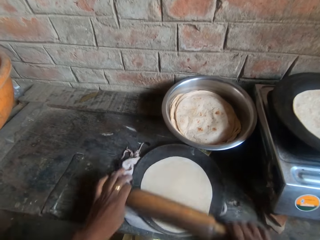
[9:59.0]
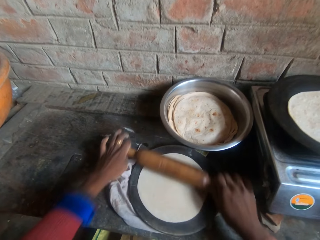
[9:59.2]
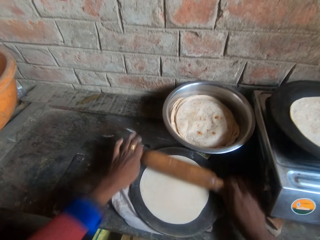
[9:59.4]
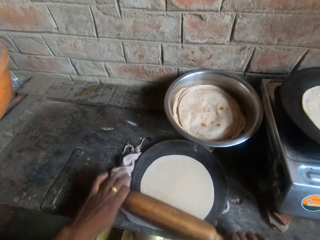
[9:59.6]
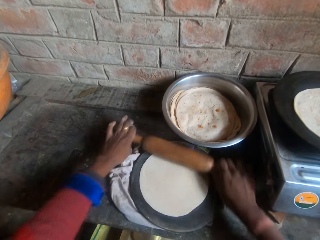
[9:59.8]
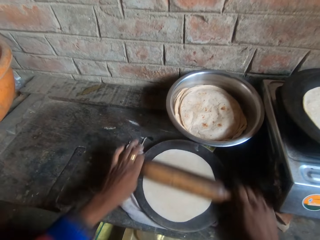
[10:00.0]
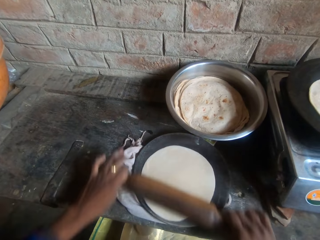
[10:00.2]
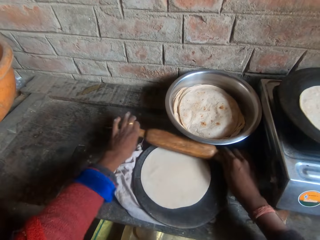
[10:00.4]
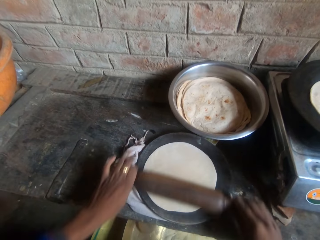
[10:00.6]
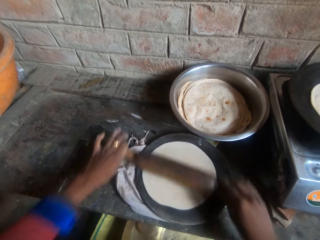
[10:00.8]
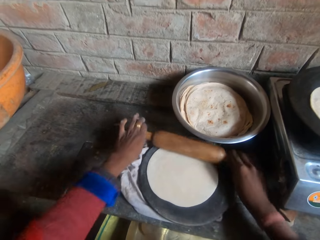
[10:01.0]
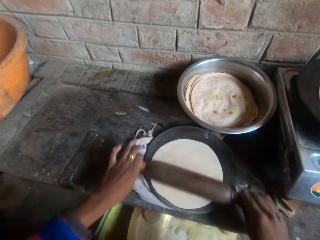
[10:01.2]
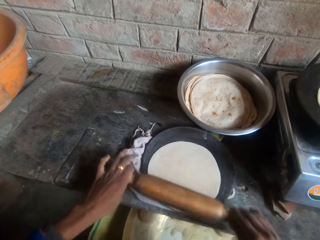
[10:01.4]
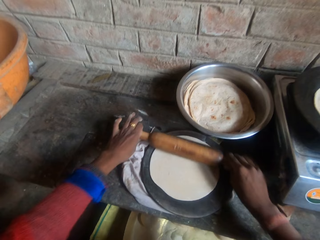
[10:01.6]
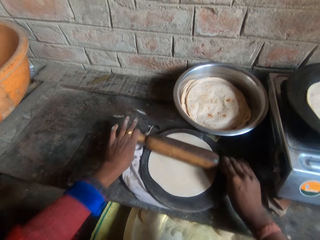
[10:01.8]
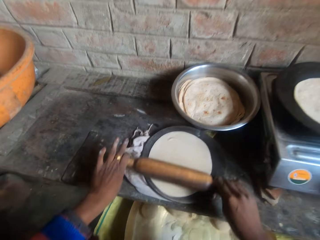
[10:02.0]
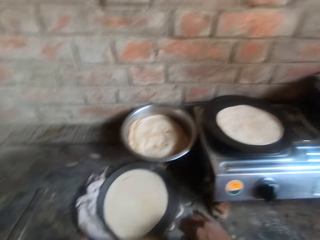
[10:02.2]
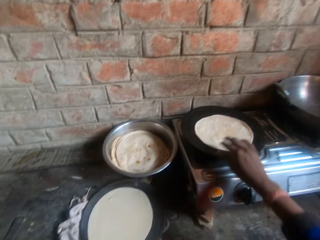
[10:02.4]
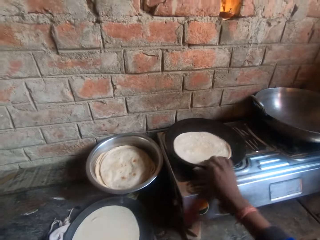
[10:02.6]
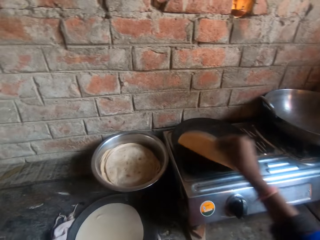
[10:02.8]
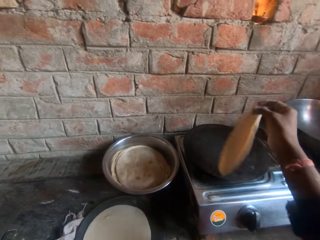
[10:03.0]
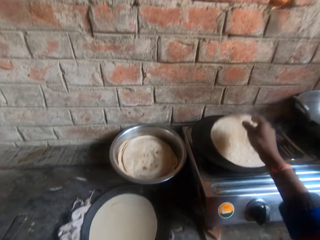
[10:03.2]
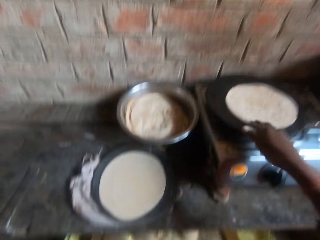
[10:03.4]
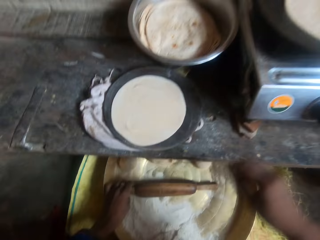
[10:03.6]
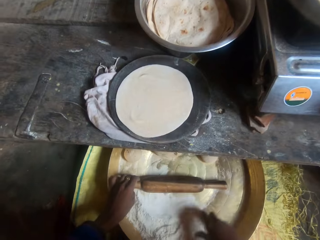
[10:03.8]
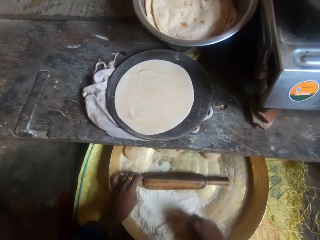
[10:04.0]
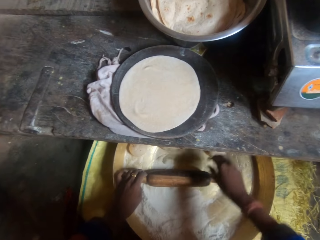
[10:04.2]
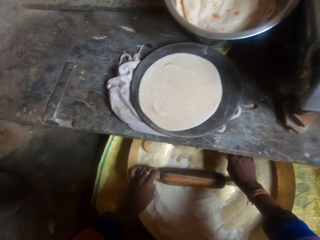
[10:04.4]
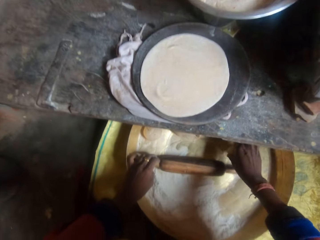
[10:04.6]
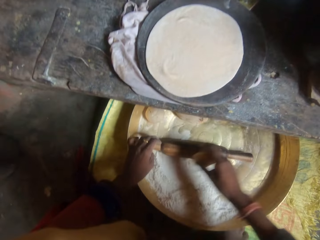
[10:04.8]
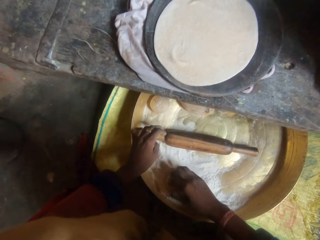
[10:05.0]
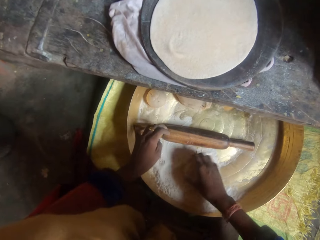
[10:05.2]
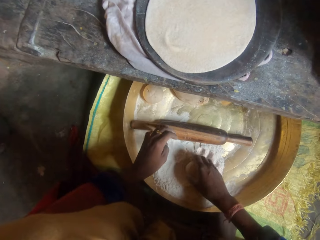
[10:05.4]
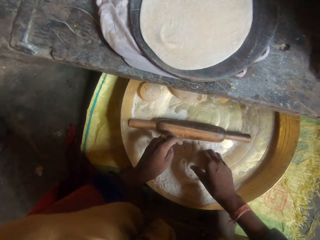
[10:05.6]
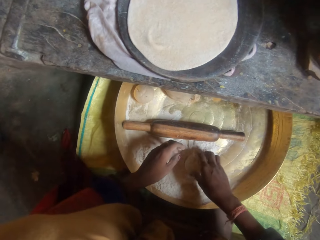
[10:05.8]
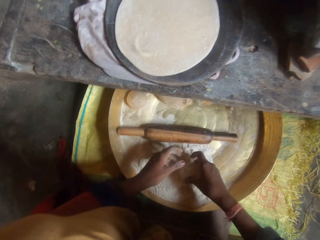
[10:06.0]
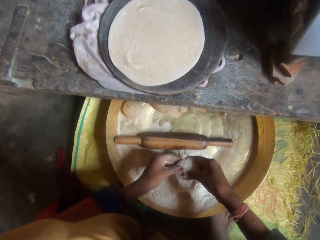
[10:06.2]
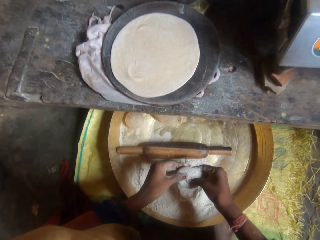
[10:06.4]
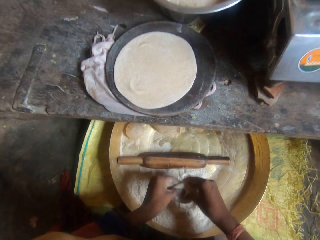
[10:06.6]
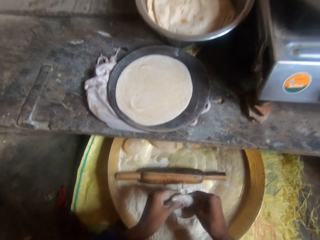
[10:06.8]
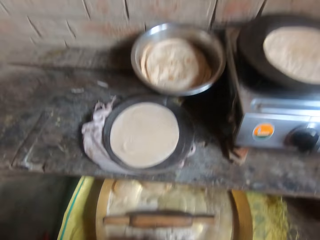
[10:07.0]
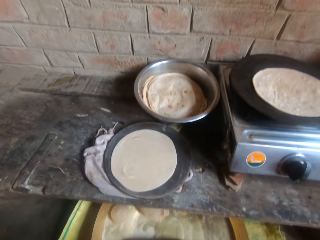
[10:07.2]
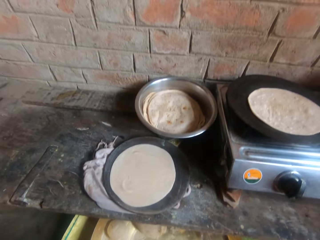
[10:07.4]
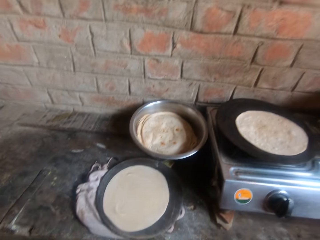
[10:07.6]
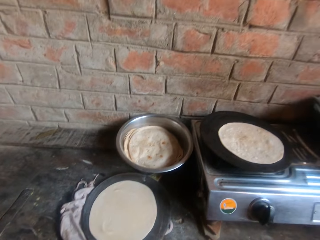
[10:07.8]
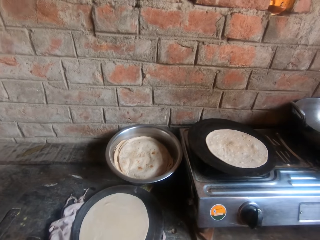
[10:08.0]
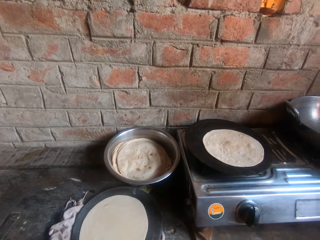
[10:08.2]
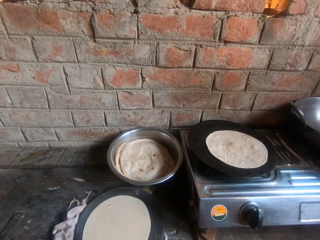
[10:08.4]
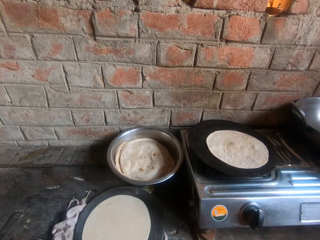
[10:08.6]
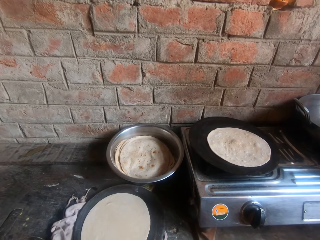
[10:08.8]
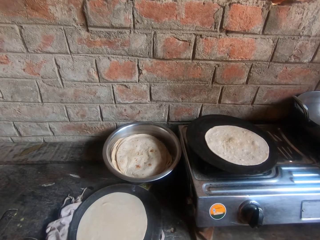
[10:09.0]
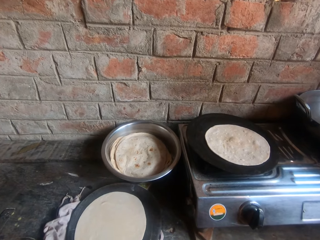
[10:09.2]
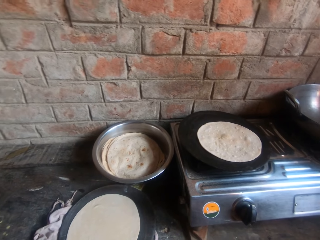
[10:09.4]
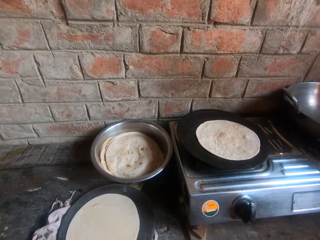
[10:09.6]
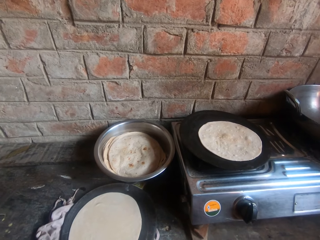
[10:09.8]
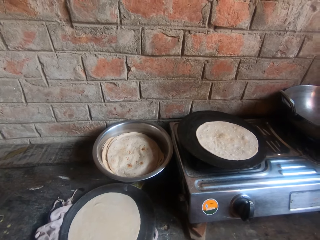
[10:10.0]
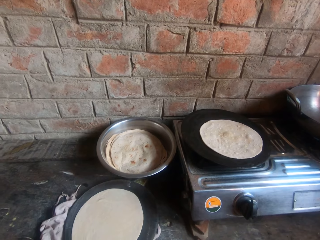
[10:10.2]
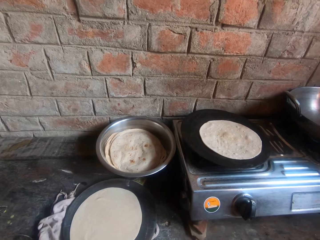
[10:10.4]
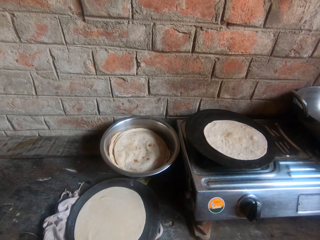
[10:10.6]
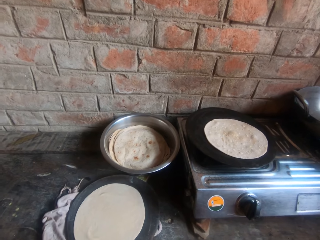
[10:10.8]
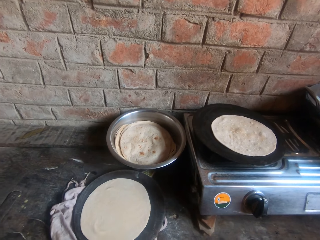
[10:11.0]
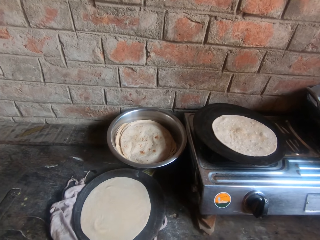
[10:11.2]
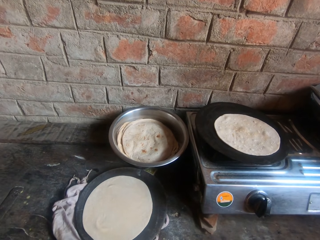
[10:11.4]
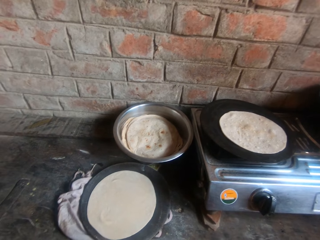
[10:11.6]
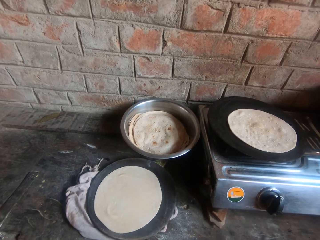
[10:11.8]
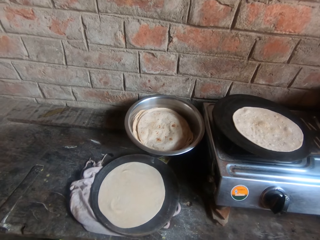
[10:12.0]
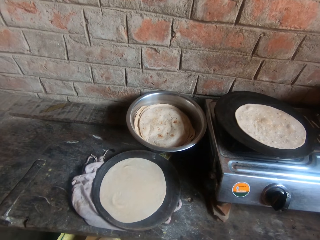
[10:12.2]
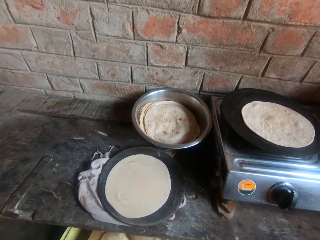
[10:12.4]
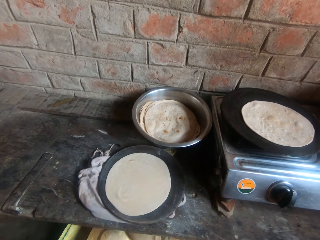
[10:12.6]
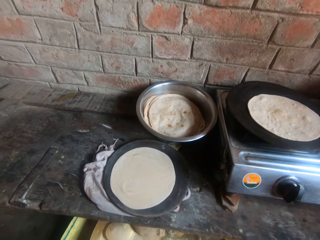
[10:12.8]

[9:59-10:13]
The camera wearer kneads the dough. They flip the roti on the griddle, hold the dough, pick up a dough in the bucket, and look at the chapati.

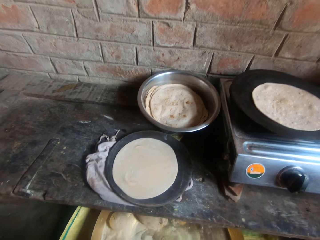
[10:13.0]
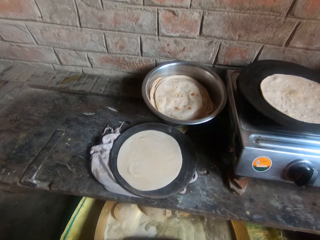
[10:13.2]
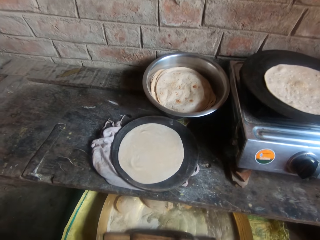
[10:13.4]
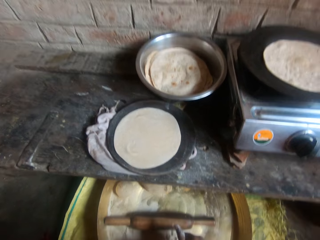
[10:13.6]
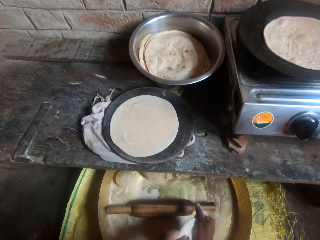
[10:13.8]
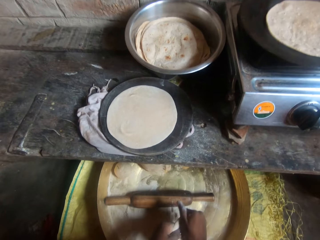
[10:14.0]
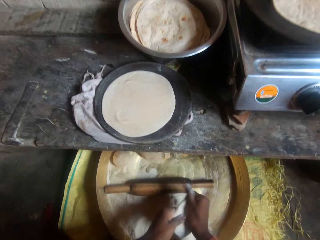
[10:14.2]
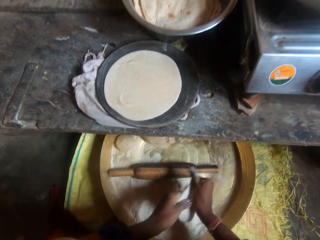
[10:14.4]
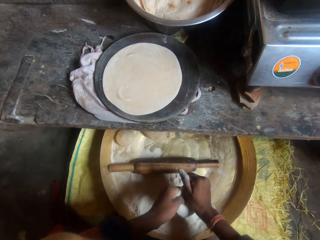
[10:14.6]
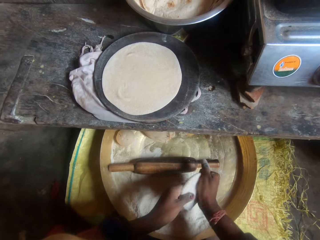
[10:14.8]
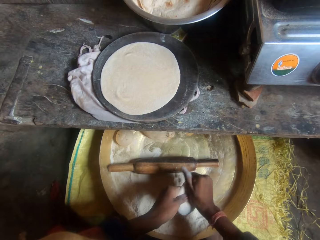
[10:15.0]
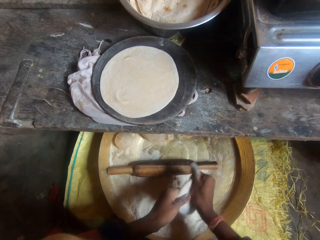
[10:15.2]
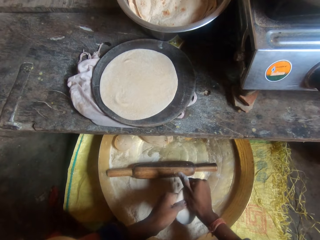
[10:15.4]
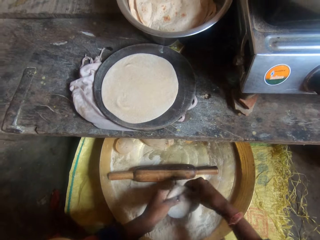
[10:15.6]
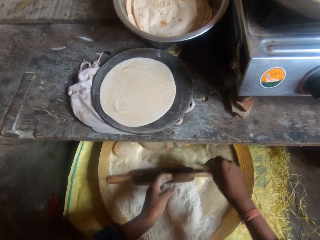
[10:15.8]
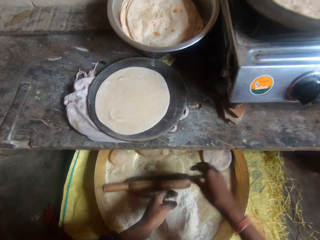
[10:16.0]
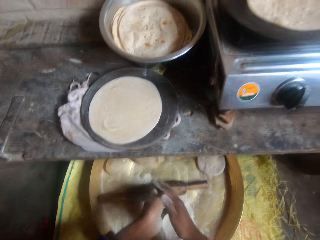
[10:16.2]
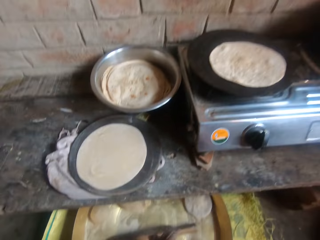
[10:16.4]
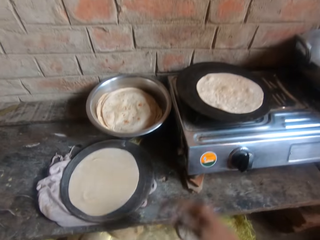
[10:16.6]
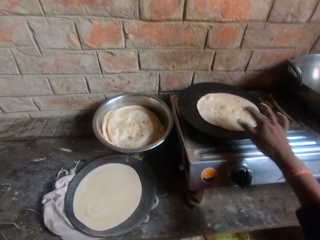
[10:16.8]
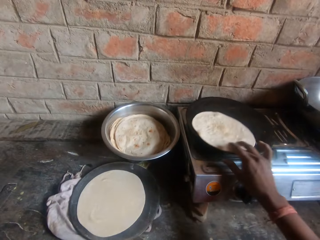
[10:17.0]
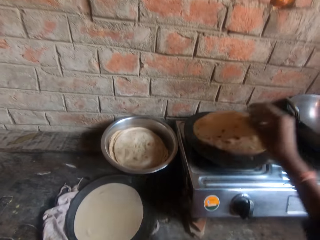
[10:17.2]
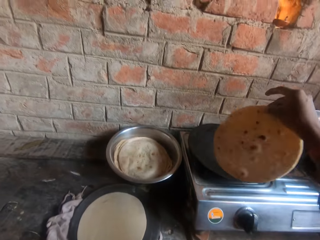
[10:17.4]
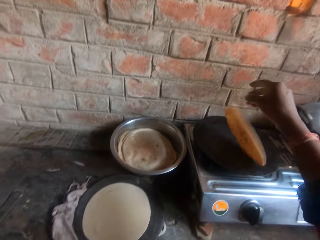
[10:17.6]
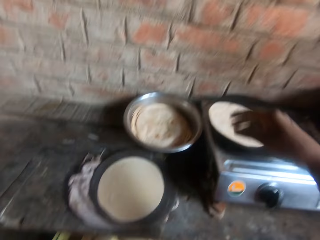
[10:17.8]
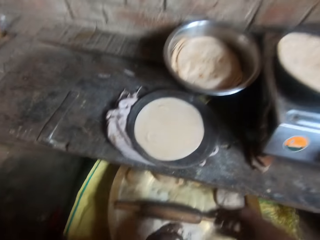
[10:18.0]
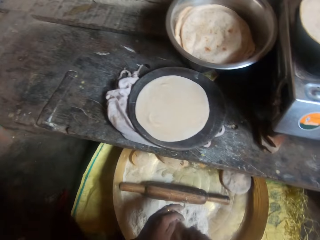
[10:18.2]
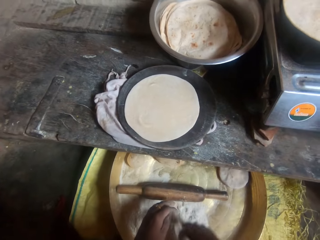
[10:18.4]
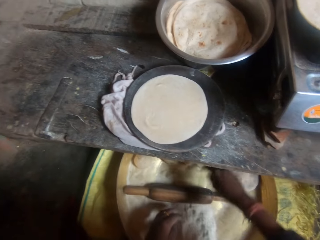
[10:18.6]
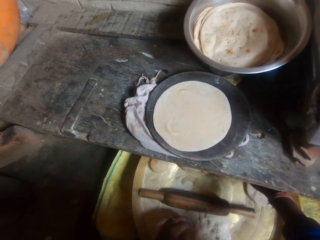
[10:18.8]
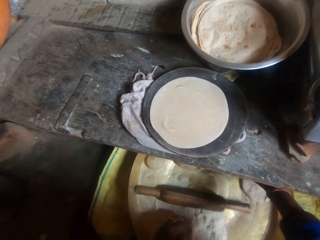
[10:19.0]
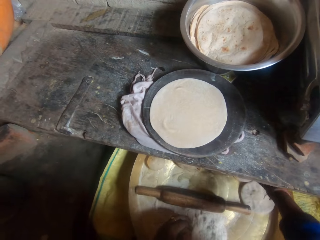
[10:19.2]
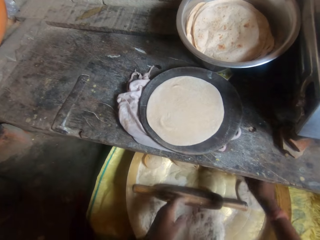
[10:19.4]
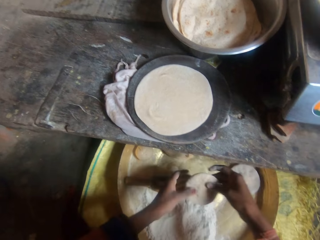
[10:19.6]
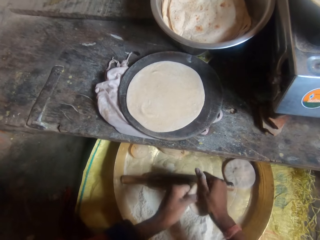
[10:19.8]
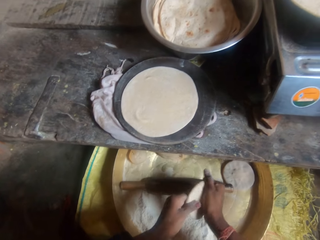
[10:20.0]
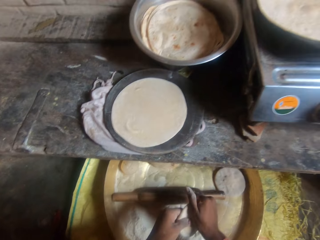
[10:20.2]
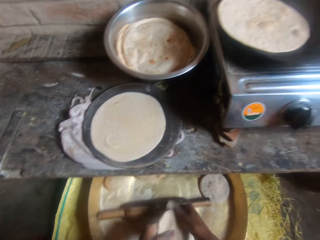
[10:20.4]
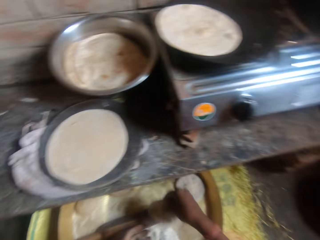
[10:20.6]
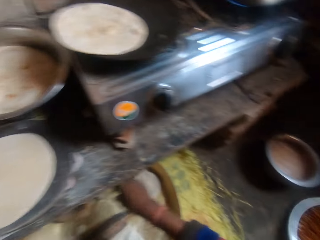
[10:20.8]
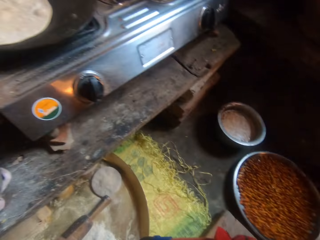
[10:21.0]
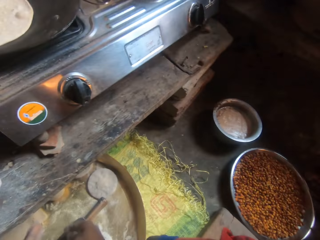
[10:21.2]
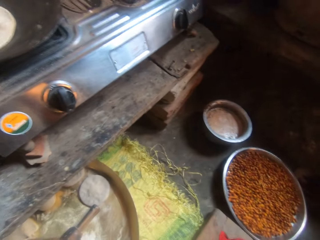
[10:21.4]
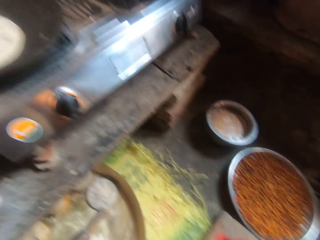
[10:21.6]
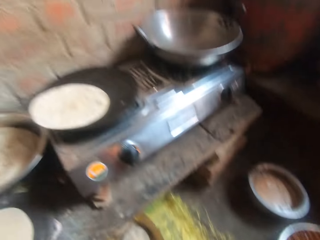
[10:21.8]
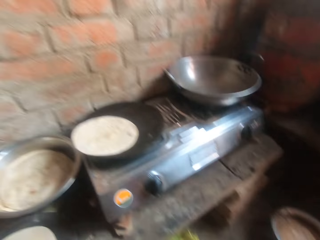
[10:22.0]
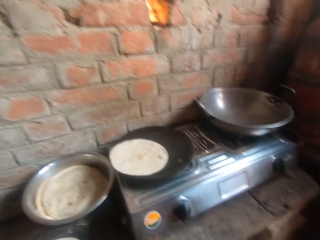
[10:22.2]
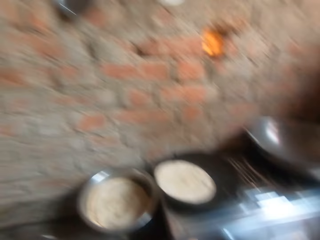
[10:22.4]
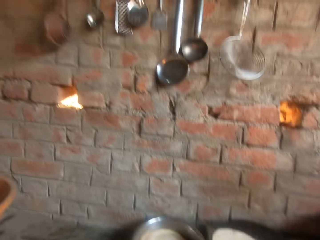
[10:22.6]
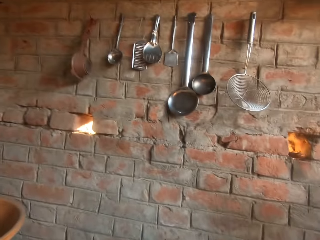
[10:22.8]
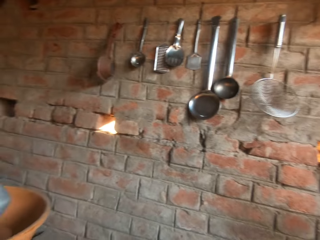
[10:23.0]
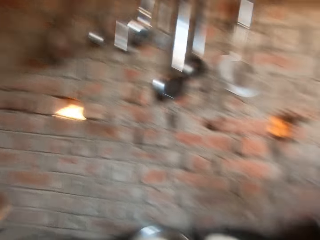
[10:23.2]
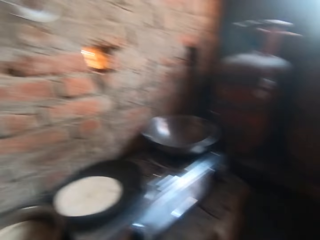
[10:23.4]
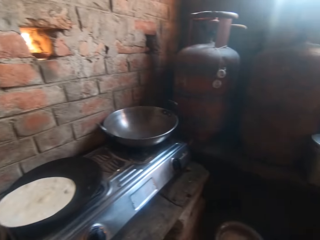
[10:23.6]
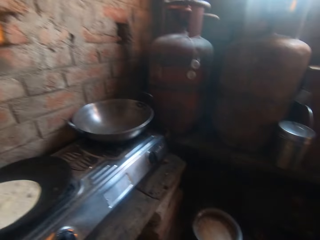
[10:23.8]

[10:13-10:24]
The camera wearer kneads the dough with his hands. He drops the dough into the bowl. He flips the roti on the griddle. He holds the chapati. He holds the dough. He kneads the dough with his hands.
